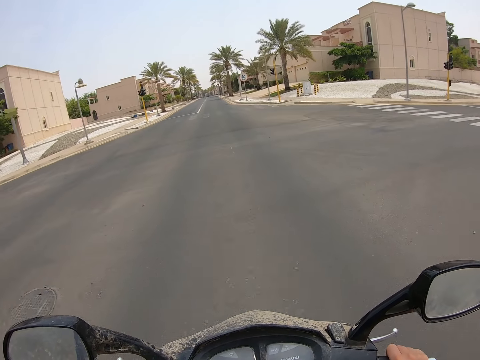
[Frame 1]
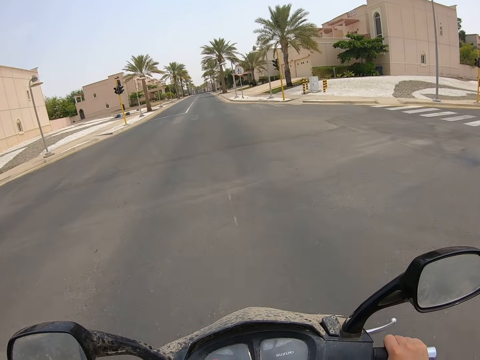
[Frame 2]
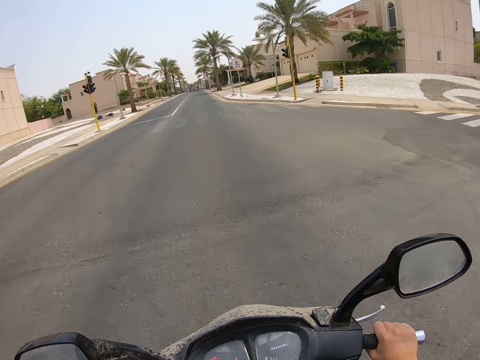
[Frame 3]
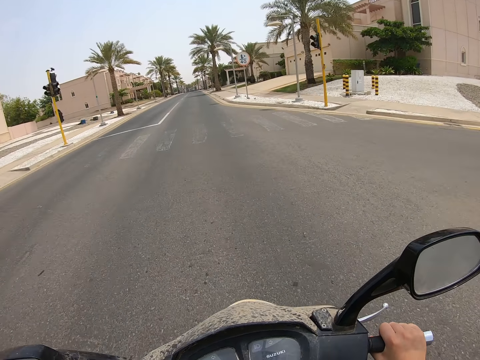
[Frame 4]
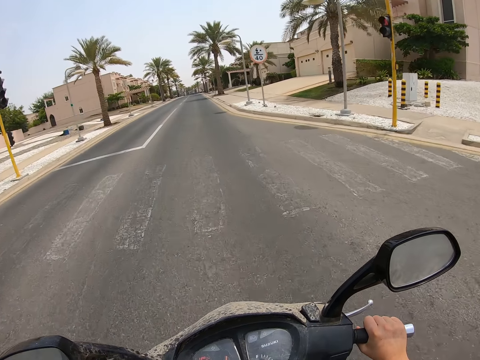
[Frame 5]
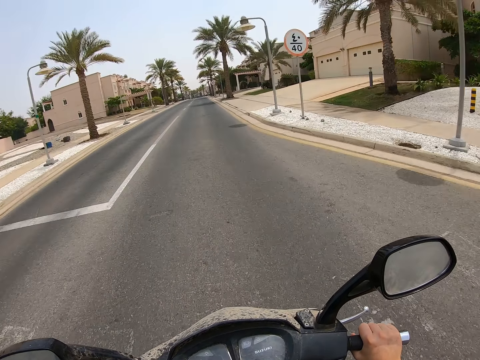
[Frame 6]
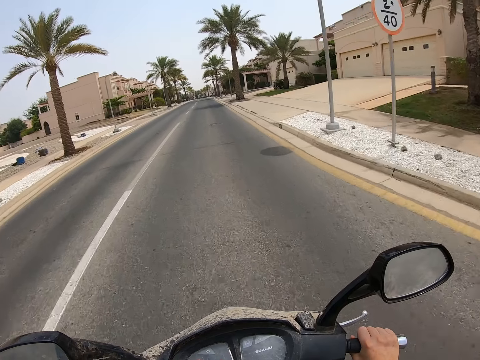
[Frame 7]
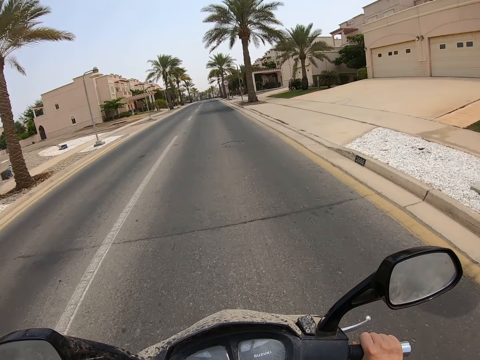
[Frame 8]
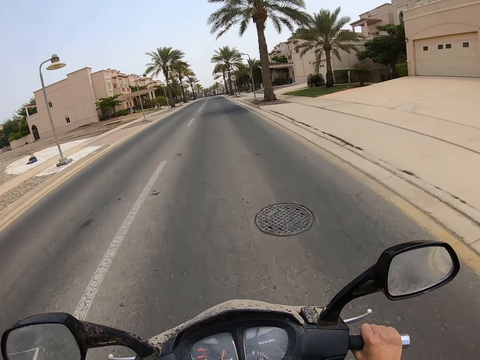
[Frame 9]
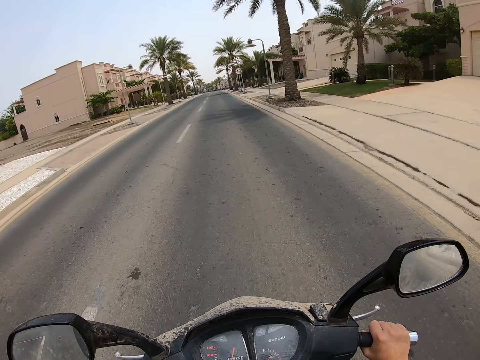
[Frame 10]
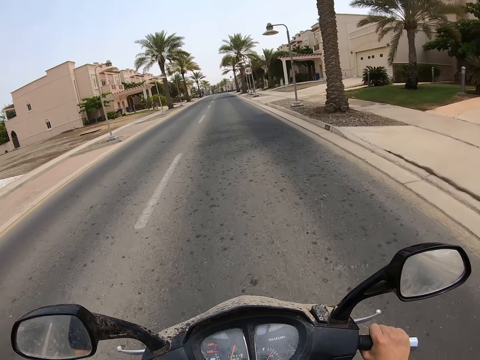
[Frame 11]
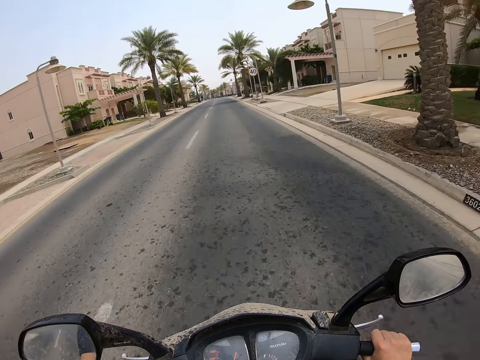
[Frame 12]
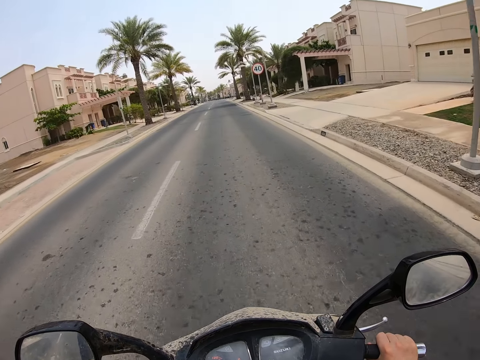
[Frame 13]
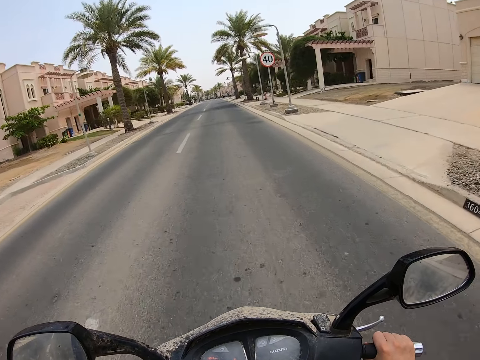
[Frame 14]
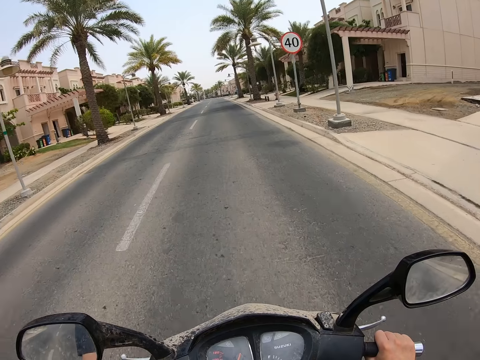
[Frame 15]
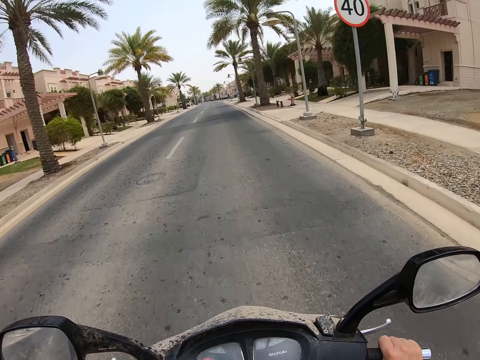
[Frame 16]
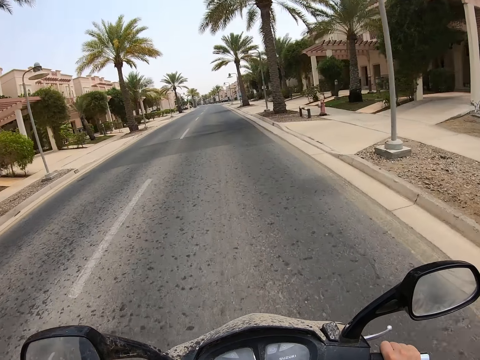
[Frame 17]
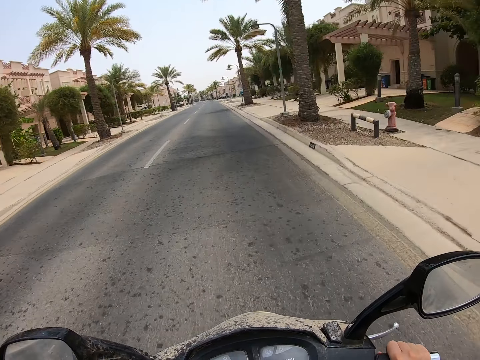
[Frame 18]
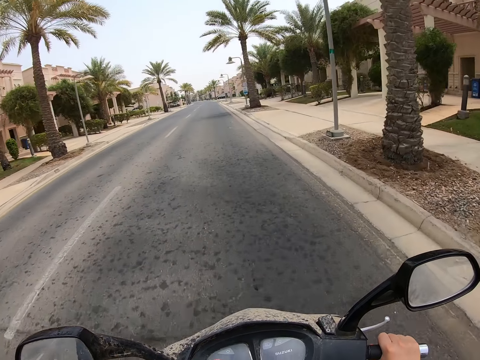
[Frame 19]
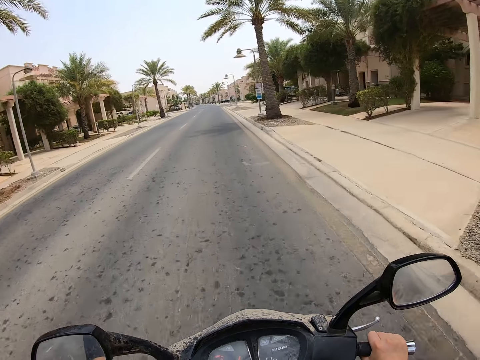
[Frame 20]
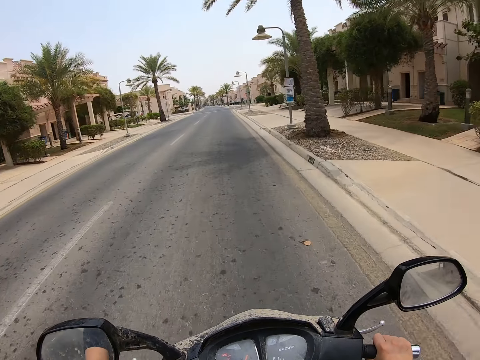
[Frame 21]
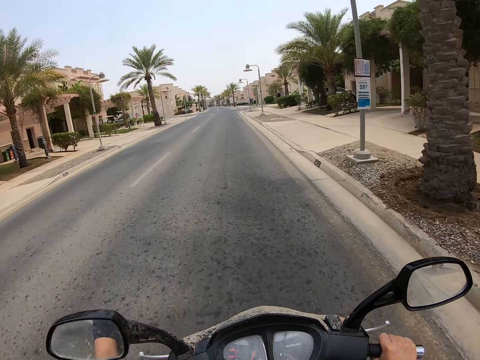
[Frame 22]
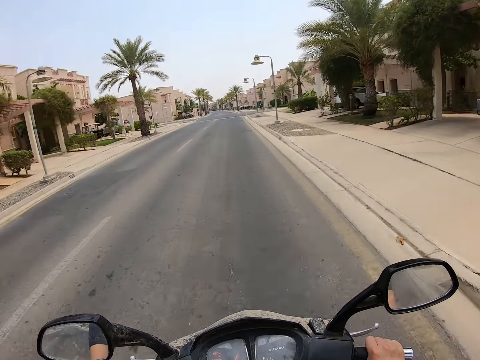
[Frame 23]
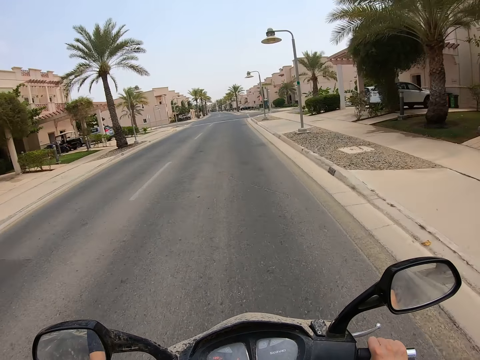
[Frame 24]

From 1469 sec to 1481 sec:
The camera wearer rides on the road.

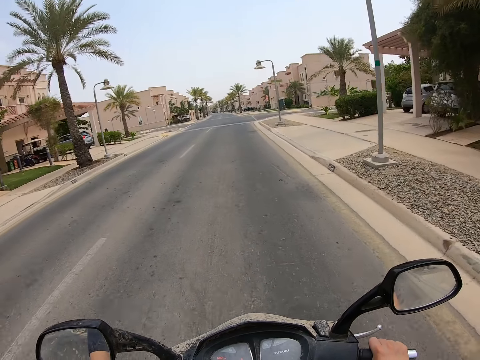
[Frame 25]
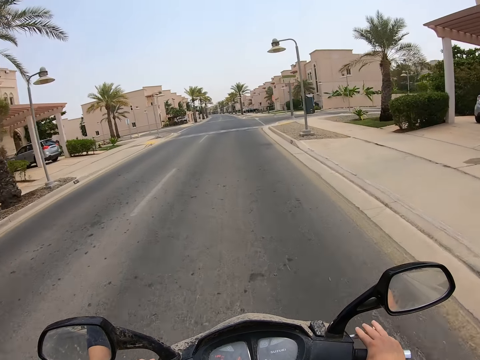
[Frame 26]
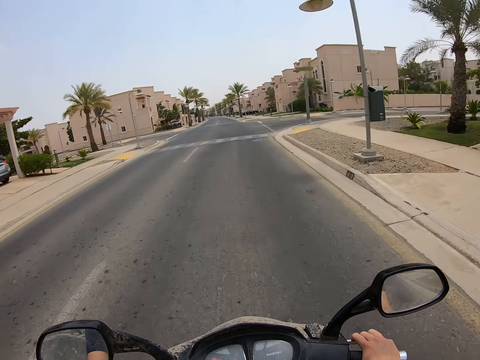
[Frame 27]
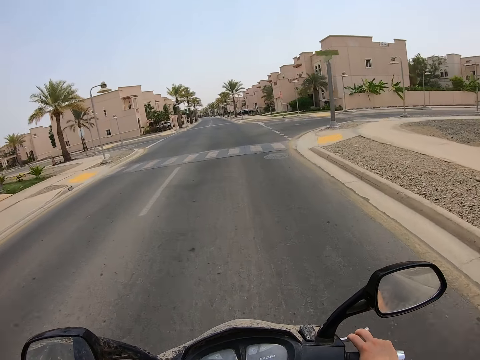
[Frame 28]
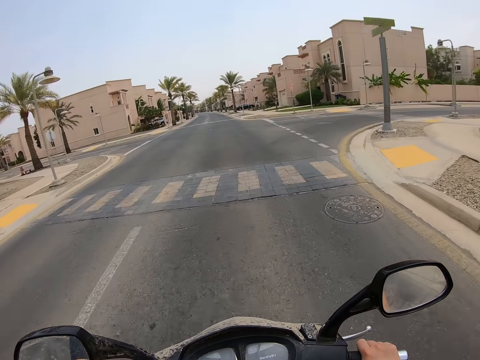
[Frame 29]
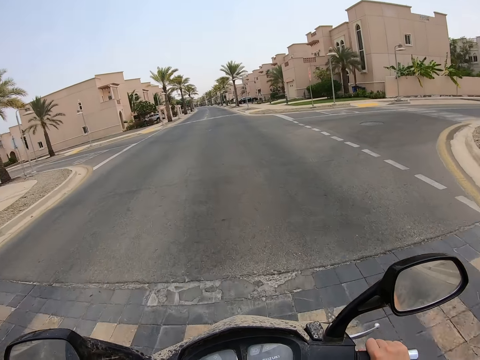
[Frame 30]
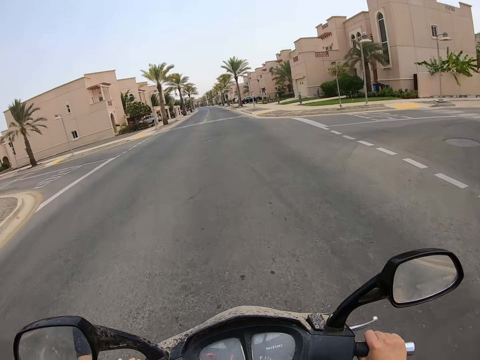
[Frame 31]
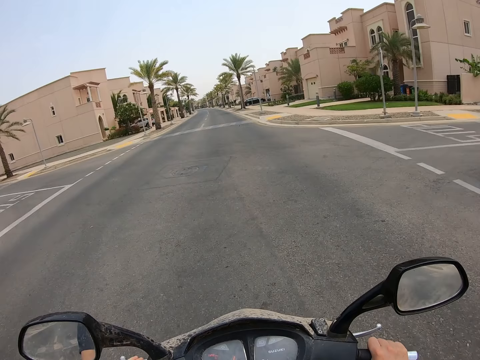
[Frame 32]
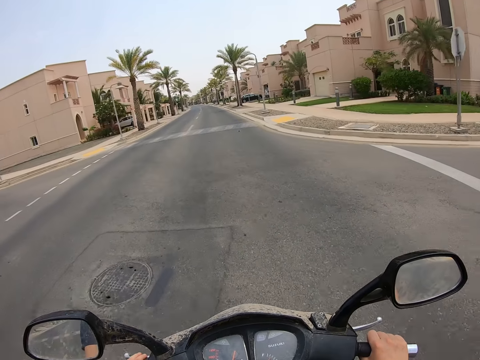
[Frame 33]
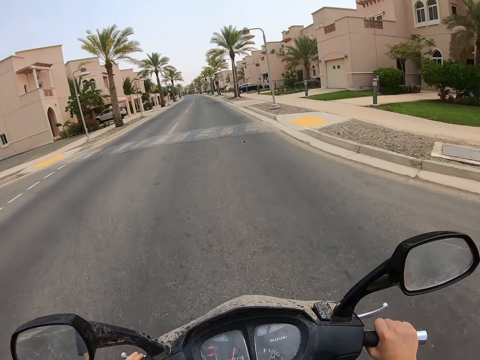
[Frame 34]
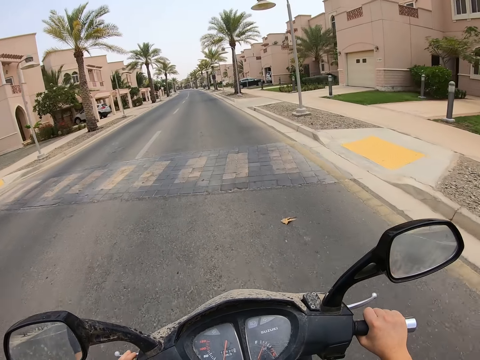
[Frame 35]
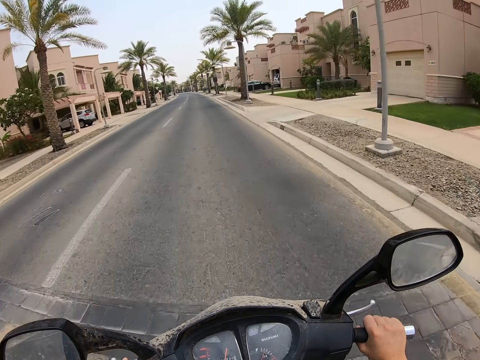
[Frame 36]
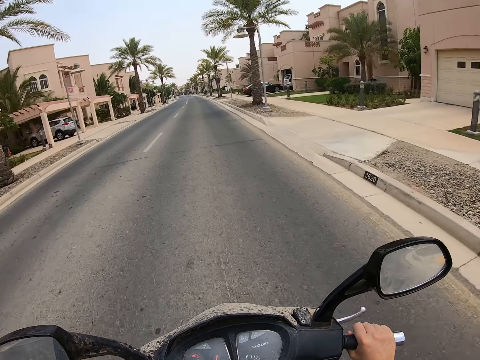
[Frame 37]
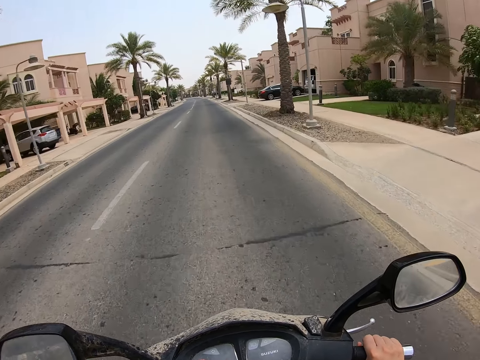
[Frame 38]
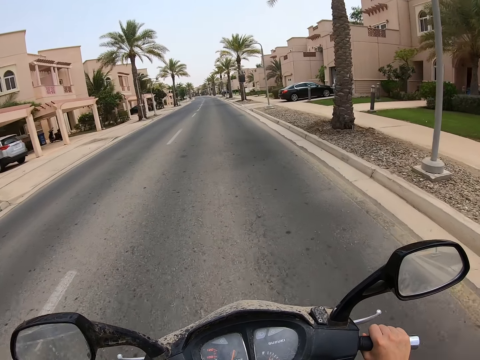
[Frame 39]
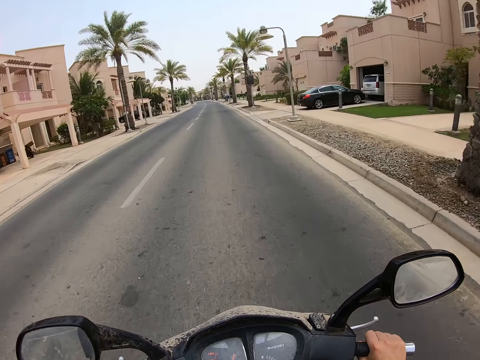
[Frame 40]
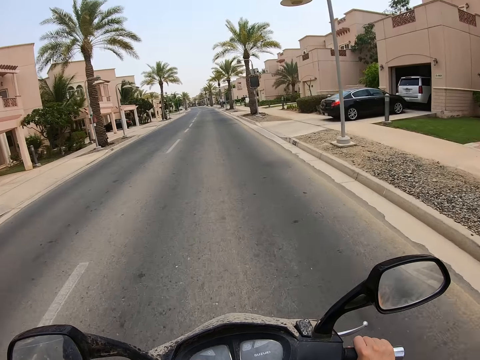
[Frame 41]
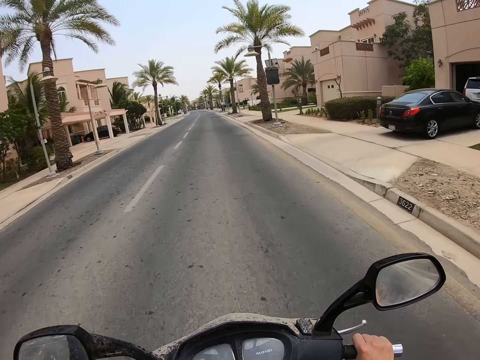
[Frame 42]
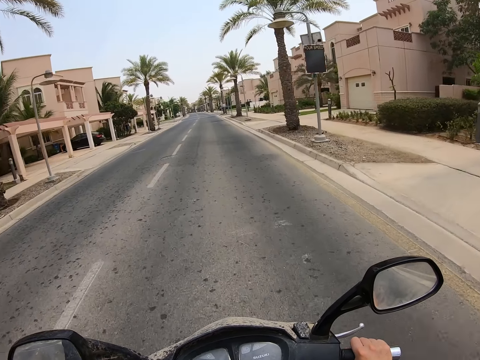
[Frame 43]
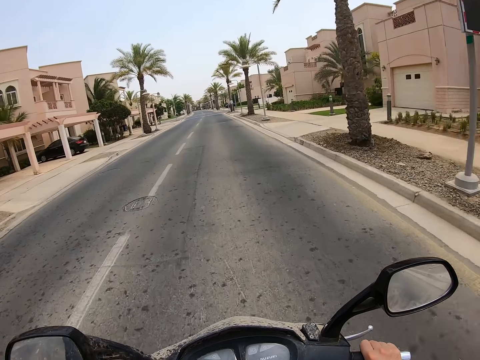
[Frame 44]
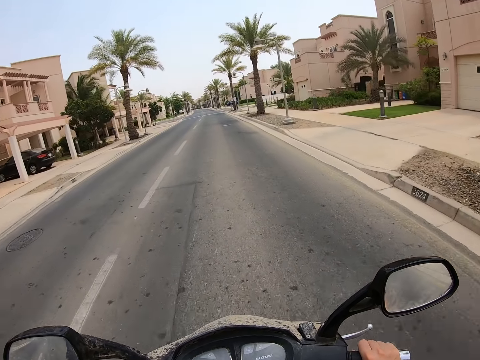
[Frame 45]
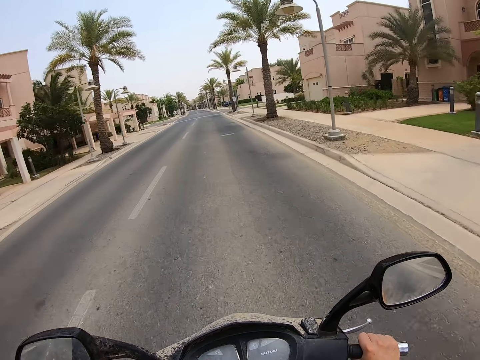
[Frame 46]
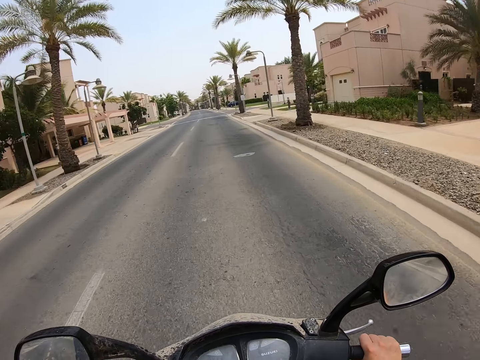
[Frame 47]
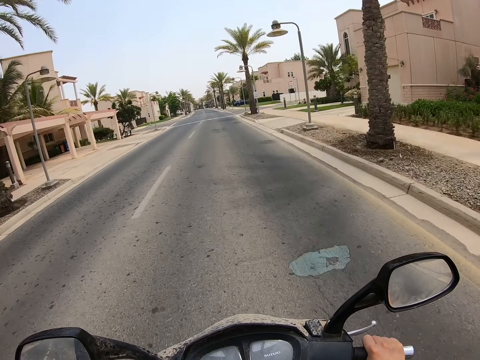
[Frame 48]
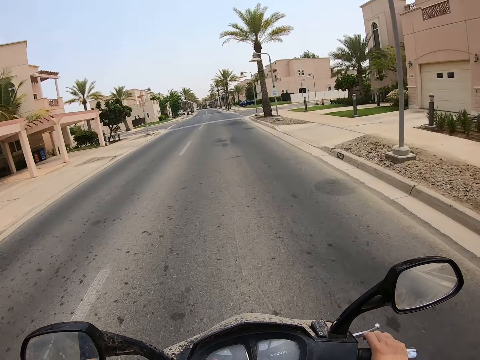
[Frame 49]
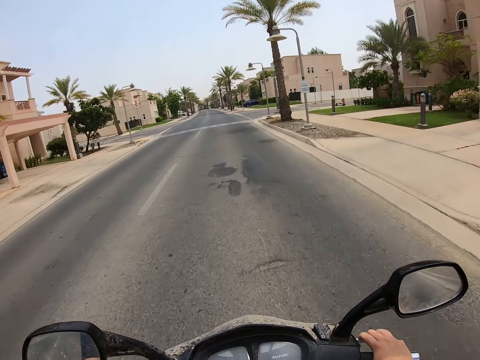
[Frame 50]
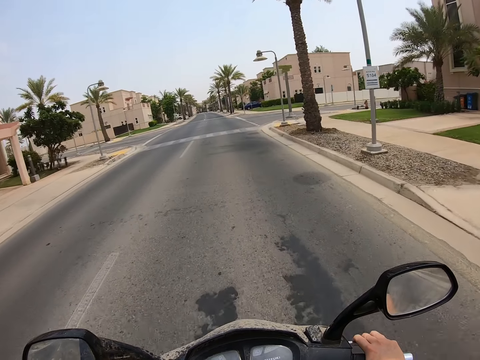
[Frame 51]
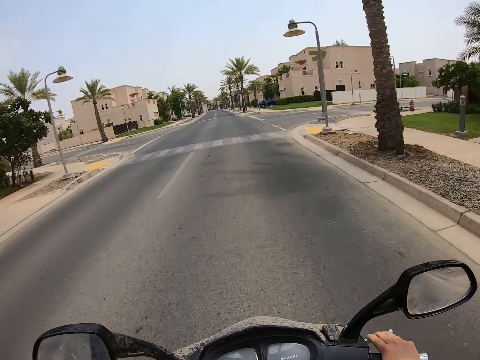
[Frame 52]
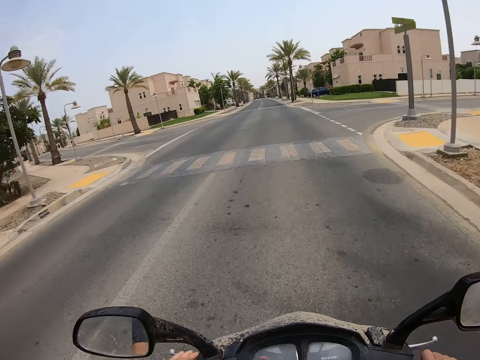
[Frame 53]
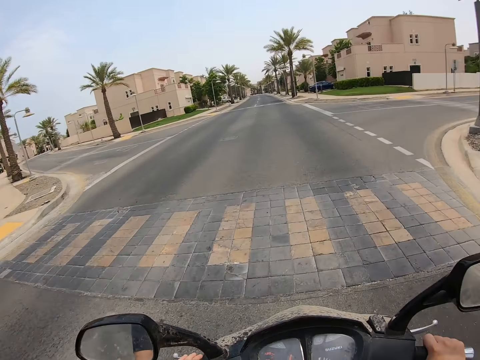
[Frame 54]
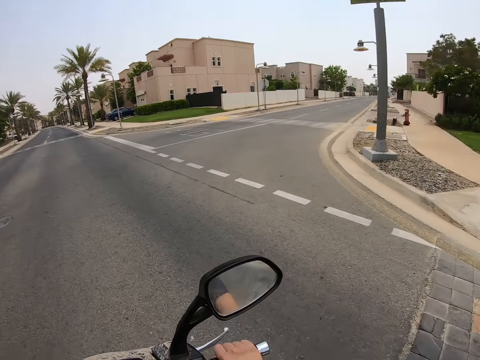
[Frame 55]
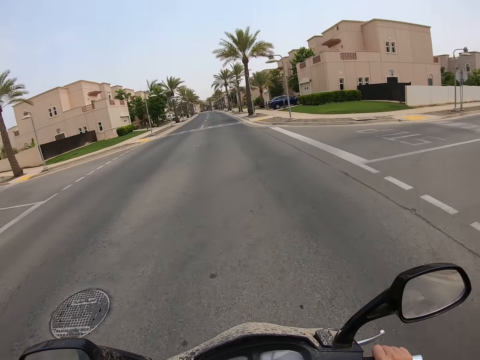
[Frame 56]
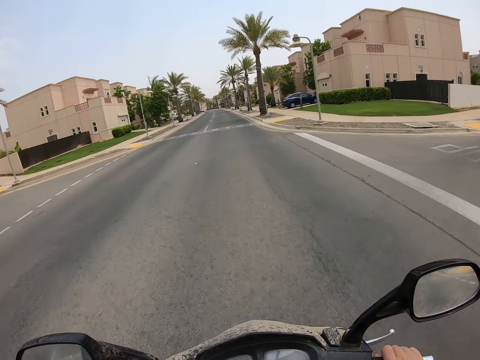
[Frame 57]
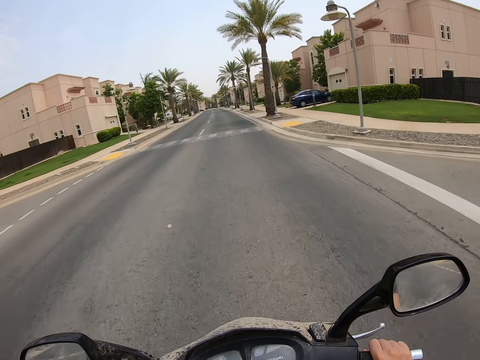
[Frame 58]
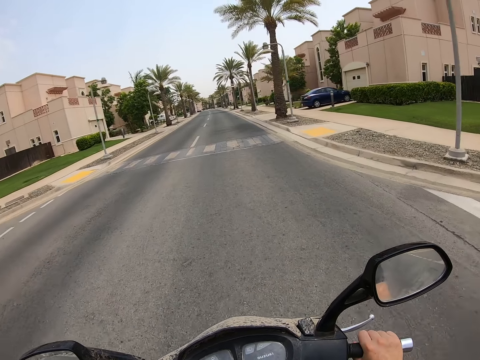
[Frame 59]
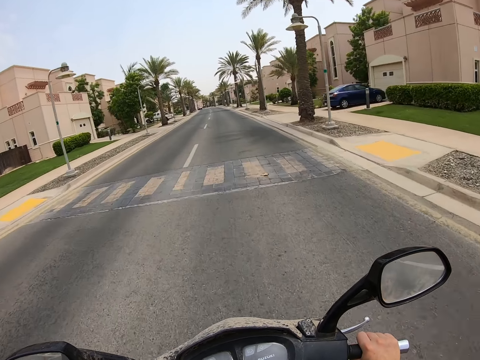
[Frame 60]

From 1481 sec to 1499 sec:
The camera wearer crosses the intersection. They ride on the road, look around and cross the intersection.
